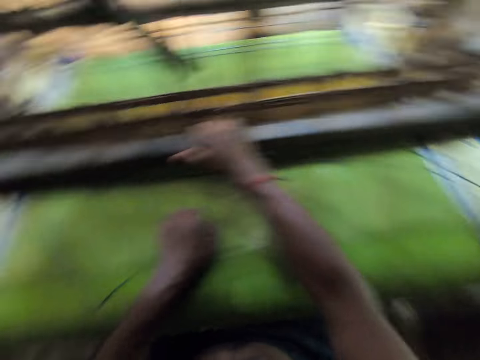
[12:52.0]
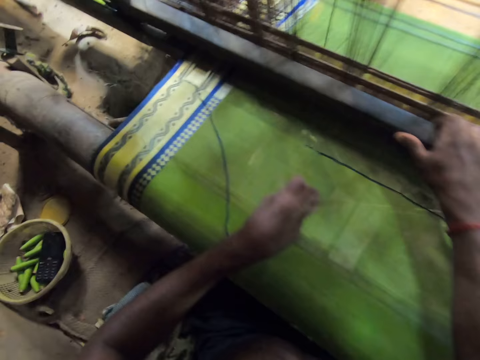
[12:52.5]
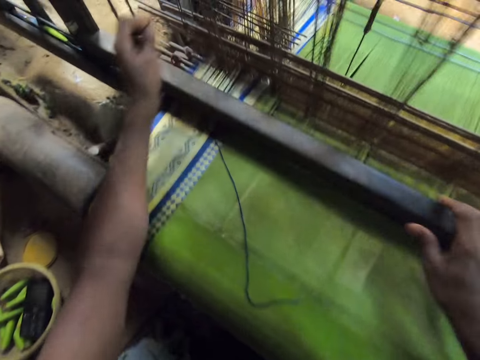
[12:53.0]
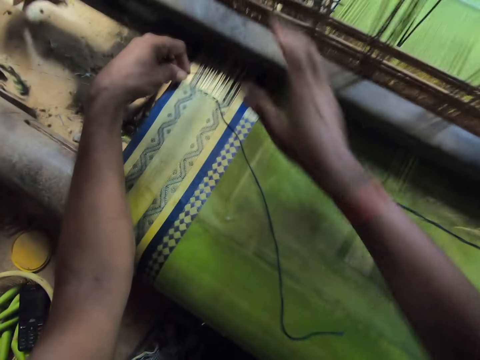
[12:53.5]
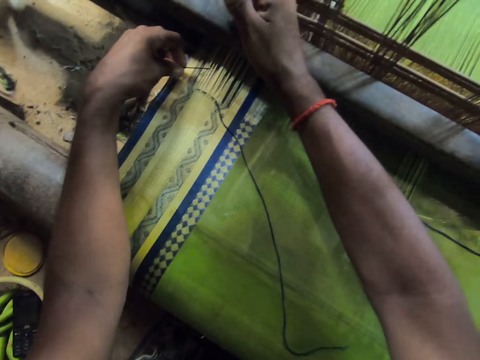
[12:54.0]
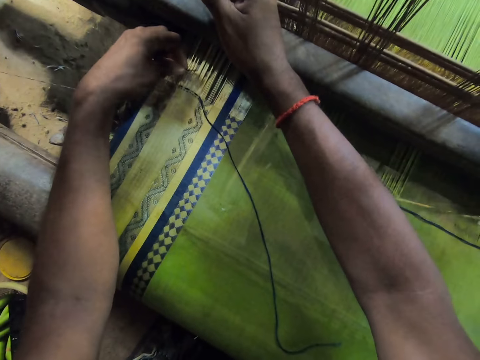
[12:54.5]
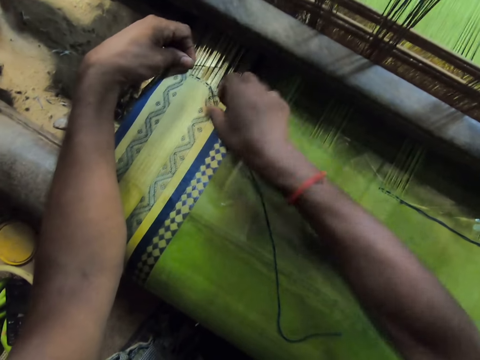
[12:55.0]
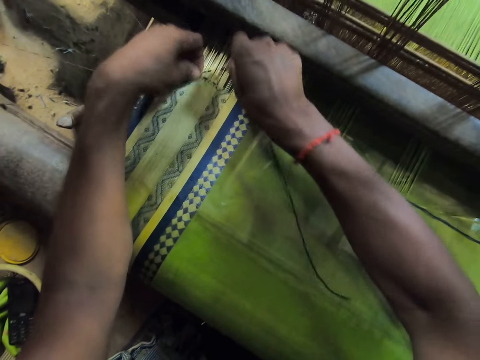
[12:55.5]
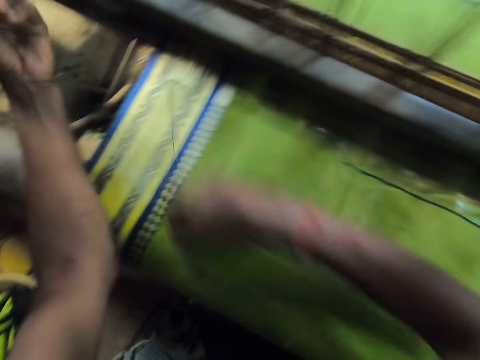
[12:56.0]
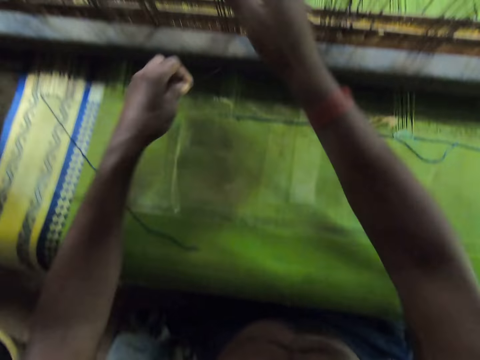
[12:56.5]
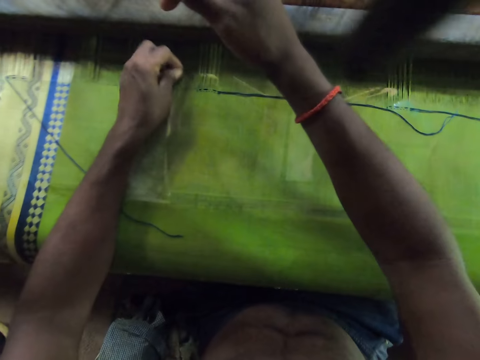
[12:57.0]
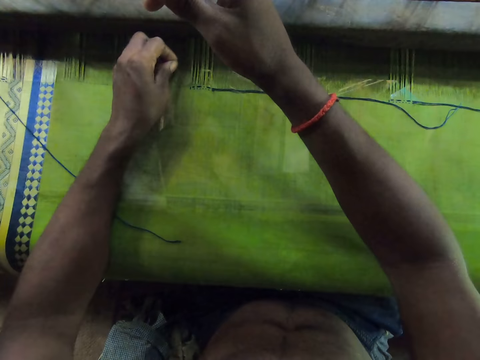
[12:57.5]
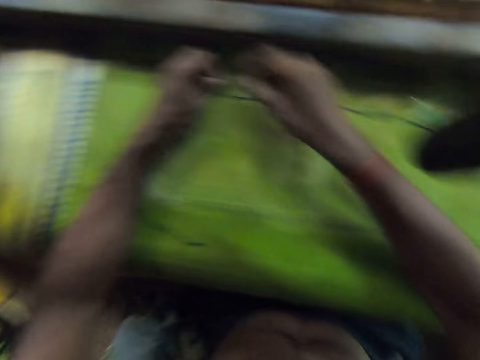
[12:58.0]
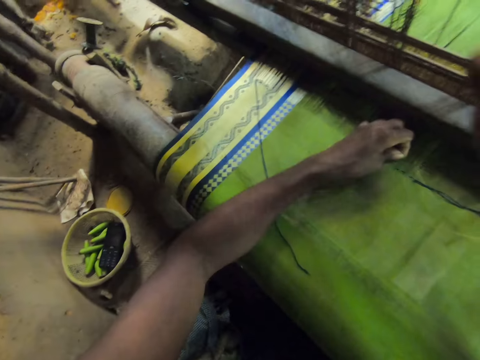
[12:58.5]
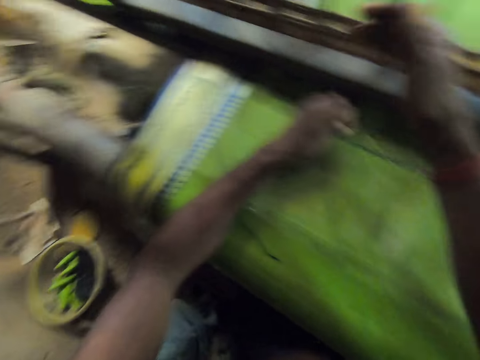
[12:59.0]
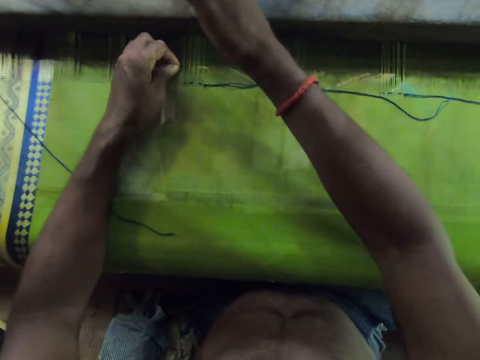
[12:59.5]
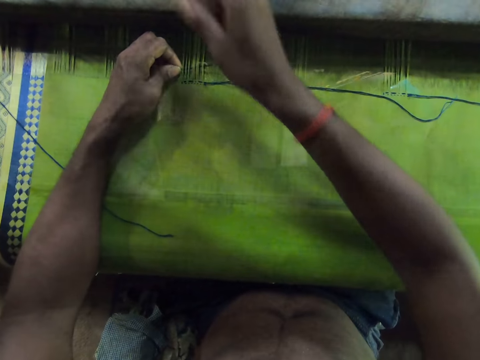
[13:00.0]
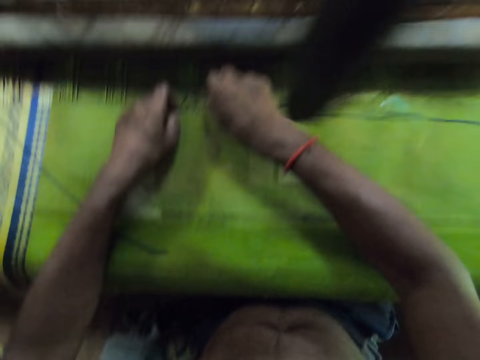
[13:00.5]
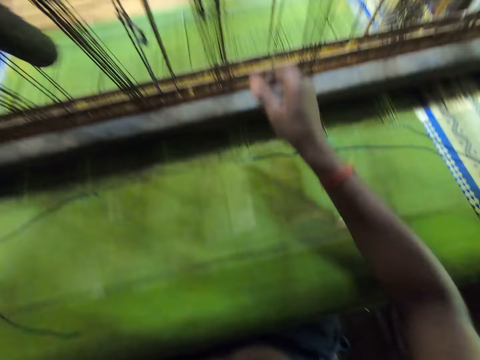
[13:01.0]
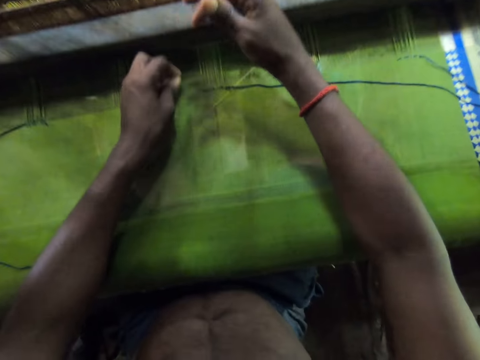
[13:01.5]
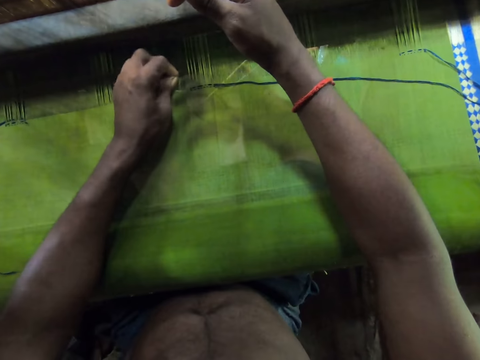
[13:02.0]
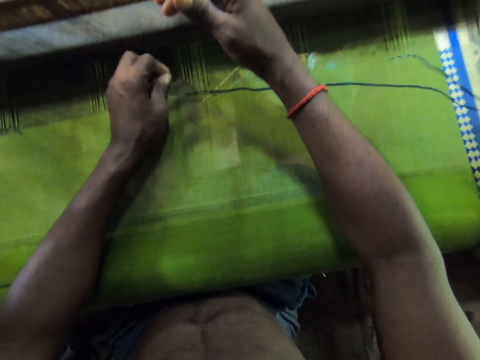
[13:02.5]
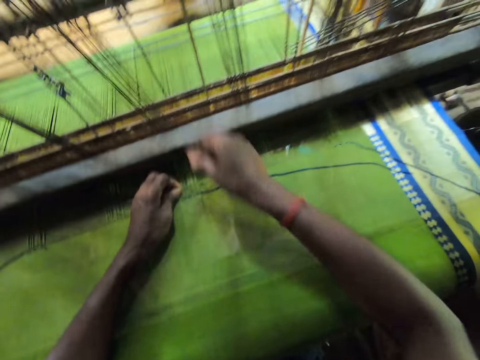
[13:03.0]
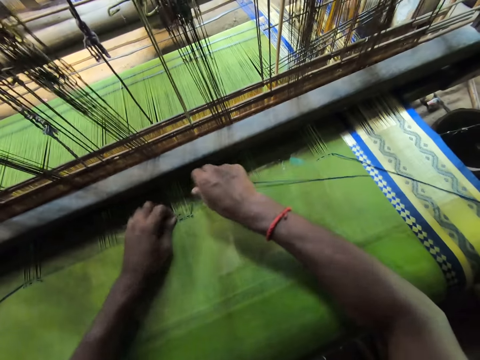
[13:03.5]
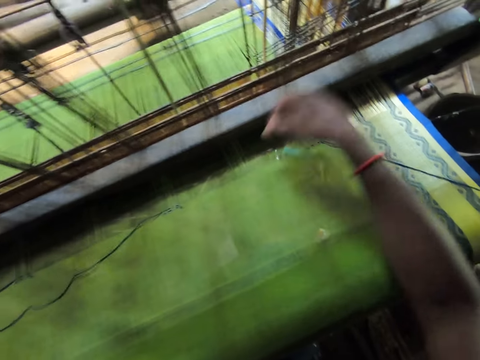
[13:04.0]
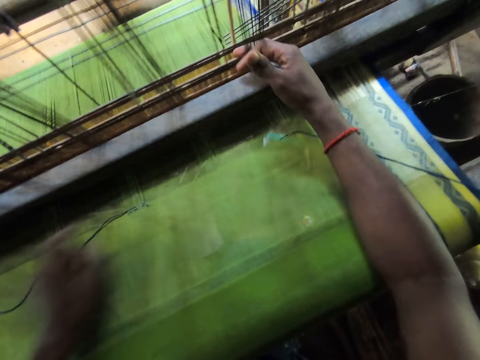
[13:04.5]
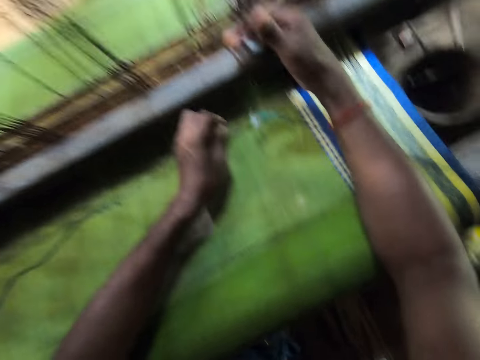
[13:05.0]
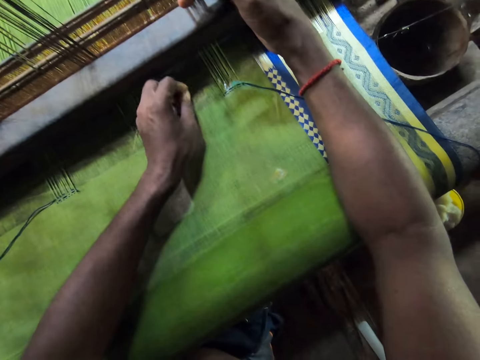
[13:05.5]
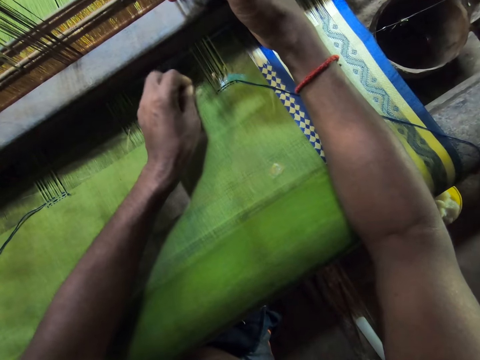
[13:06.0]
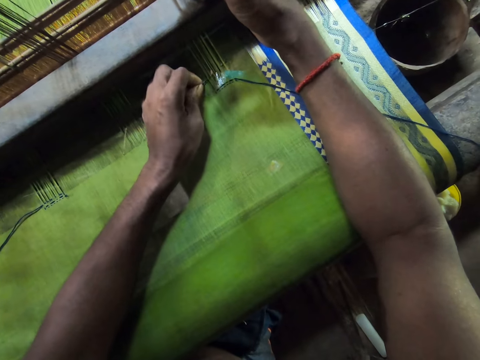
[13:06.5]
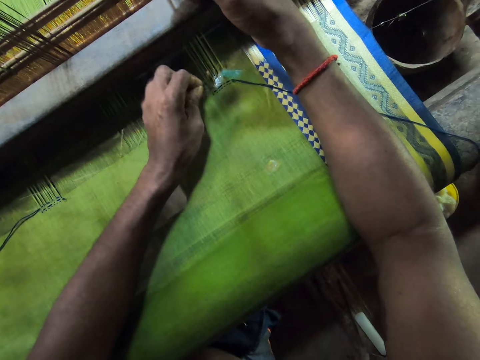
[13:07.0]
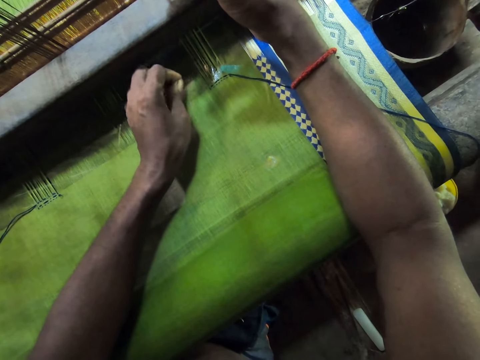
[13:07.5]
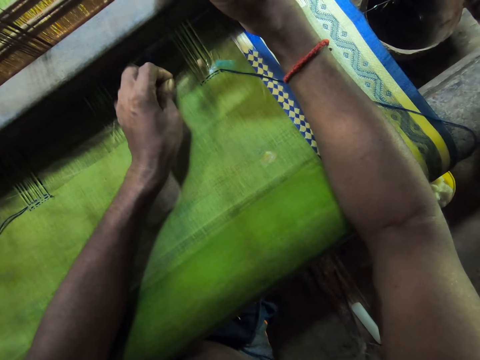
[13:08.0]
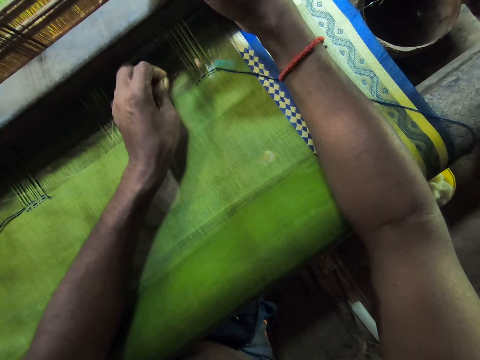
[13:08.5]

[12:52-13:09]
The camera wearer picks the needle on the cloth on the textile weaving machinery with his right hand. He puts something under the cloth. He adjusts the thread on the cloth with the needle with both hands. He pulls the thread on the textile weaving machinery with his right hand. He fixes the needle into the cloth on the textile weaving machinery with his left hand. He adjusts the thread on the cloth with the needle with both hands. He pulls the thread on the textile weaving machinery with his right hand. He fixes the needle into the cloth on the textile weaving machinery with his left hand. He adjusts the thread on the cloth with the needle with both hands. He pulls the thread on the textile weaving machinery with his right hand. He holds the thread with his right hand. He fixes the needle into the cloth on the textile weaving machinery with his left hand.

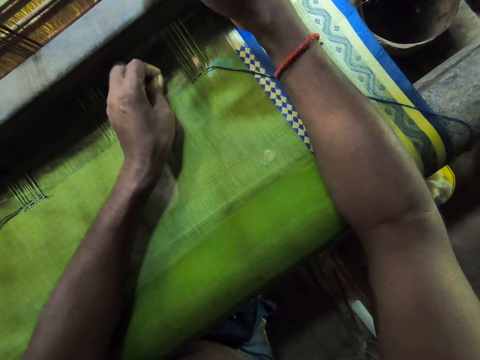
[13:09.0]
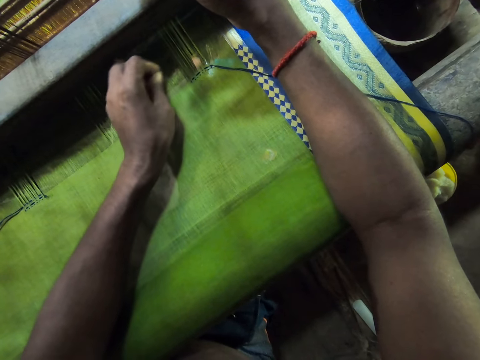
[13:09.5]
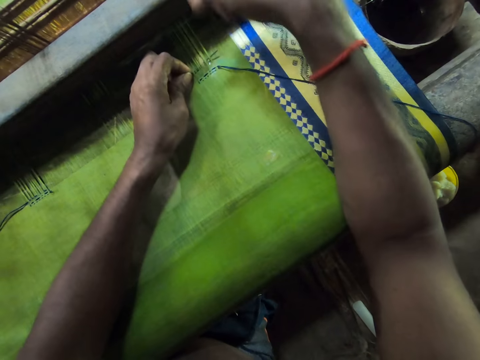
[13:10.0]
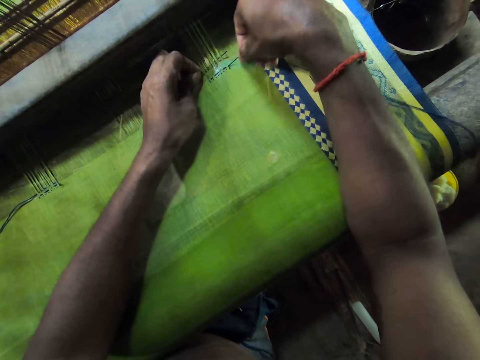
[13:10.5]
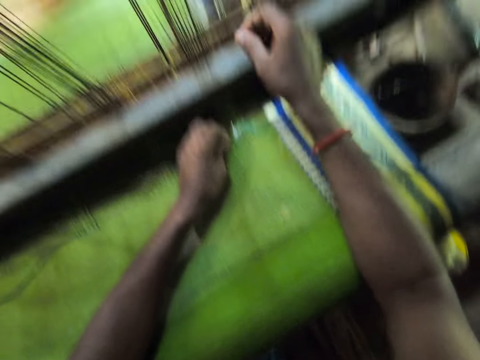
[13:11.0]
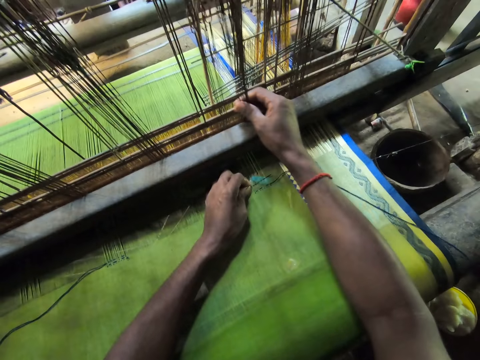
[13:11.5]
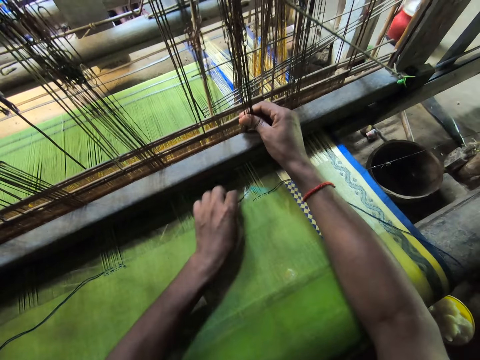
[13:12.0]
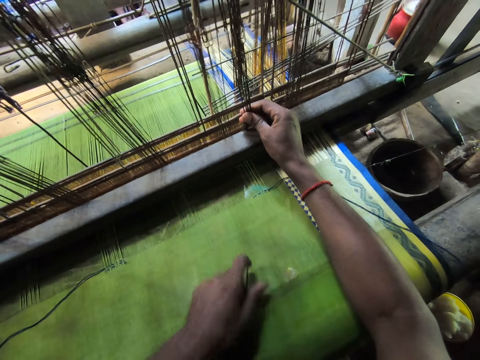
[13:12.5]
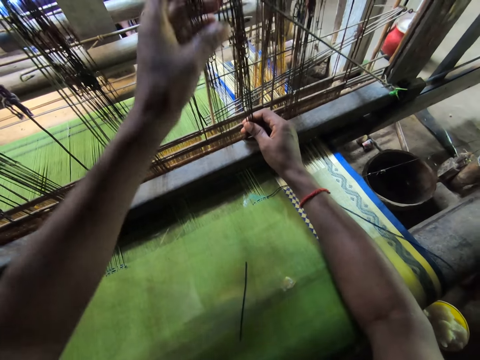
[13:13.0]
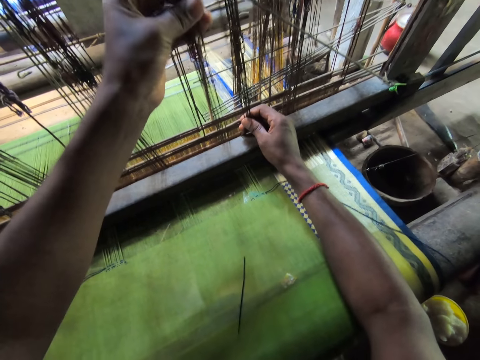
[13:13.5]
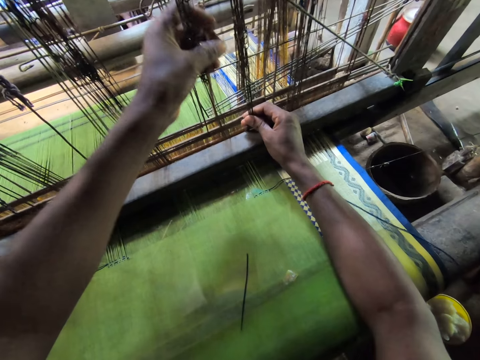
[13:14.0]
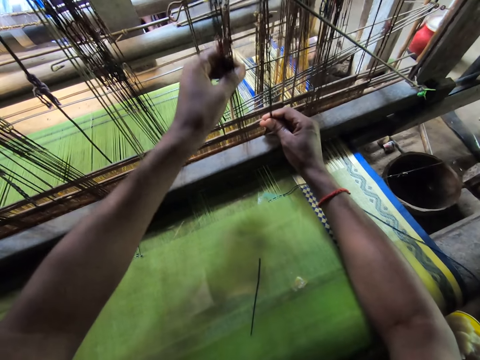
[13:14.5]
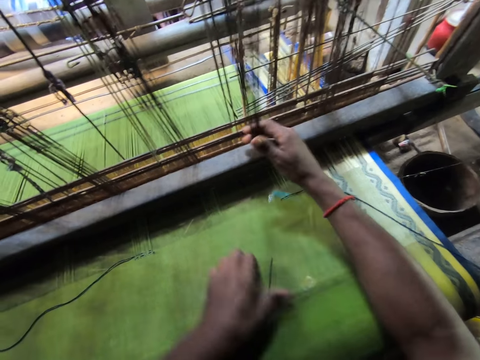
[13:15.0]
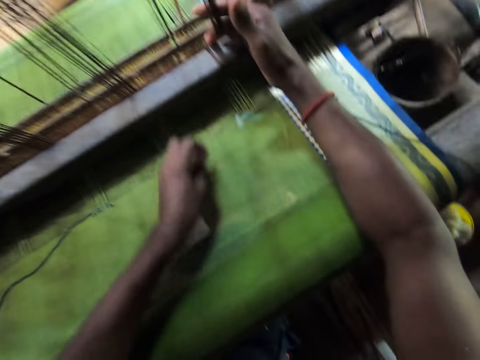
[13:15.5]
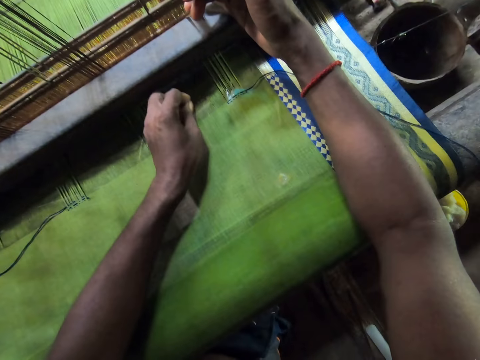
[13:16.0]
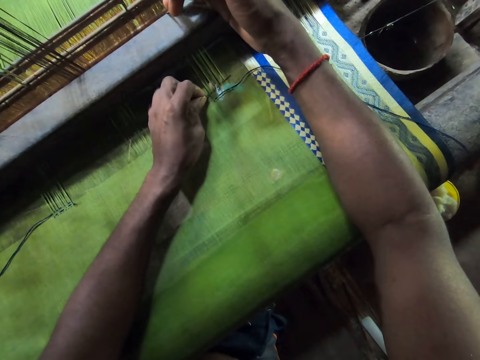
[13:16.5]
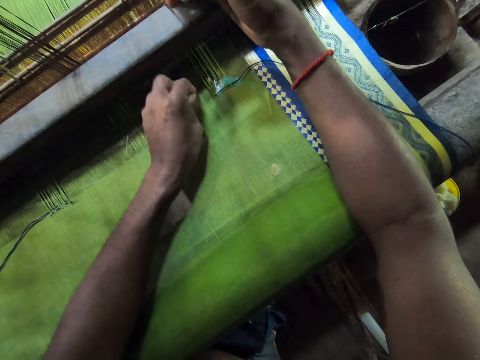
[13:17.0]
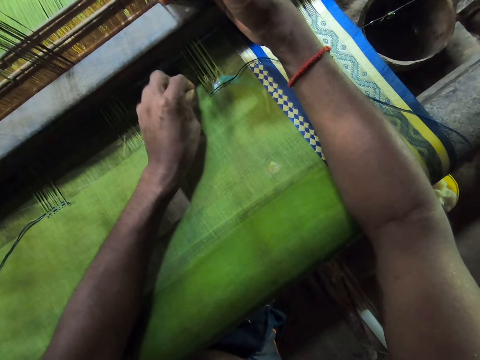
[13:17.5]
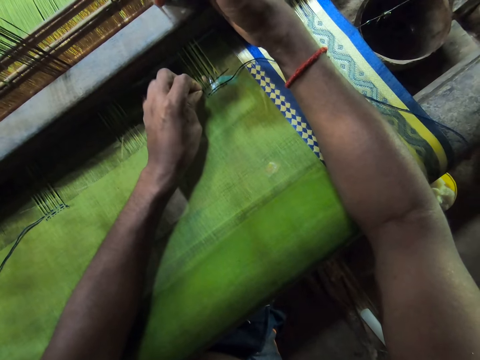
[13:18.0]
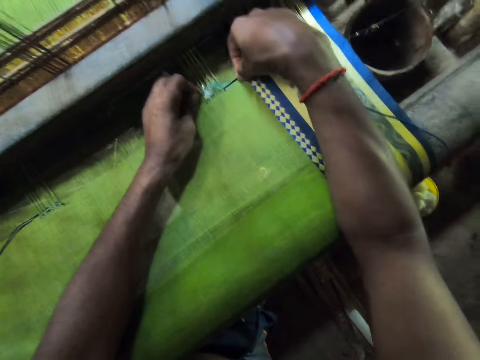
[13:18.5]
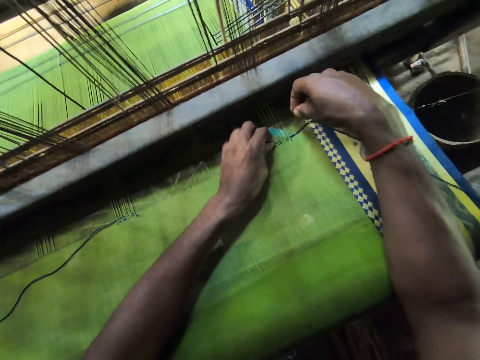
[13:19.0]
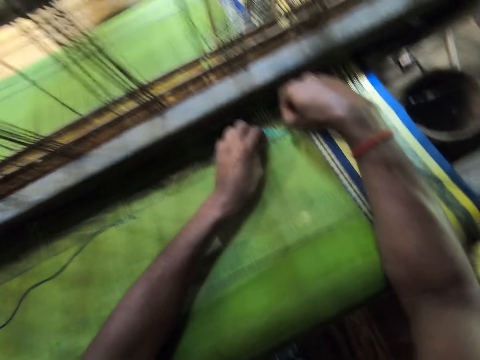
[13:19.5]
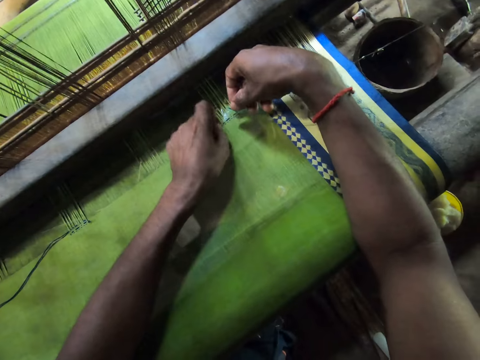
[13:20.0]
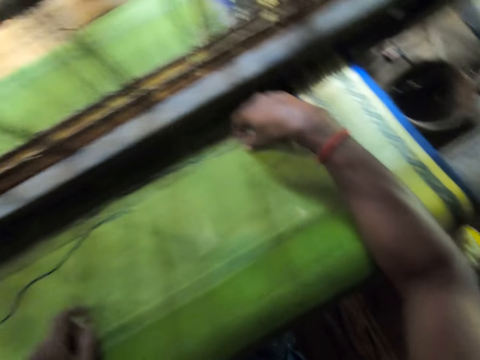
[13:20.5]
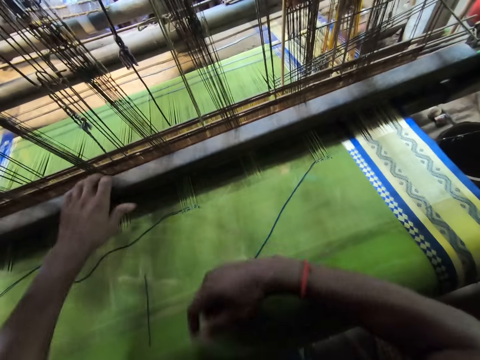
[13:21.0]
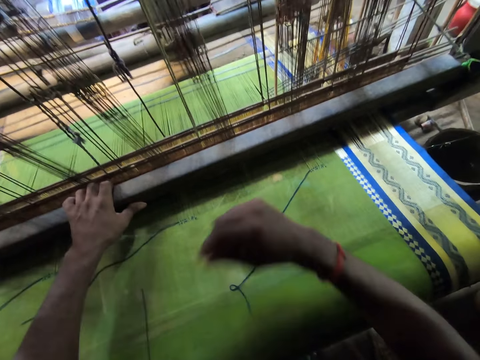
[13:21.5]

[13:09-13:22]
The camera wearer puts something under the cloth. He adjusts the thread on the textile weaving machinery with both hands. He holds the thread with his right hand. He drops the needle on the cloth on the textile weaving machinery with his left hand. He adjusts the thread on the textile weaving machinery with both hands. He puts something on the table. He fixes the needle into the cloth on the textile weaving machinery with his left hand. He picks something with his left hand. He adjusts the thread on the textile weaving machinery with both hands. He pulls the thread with his left hand.
